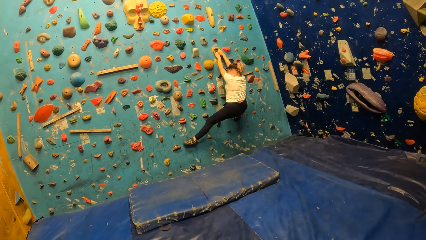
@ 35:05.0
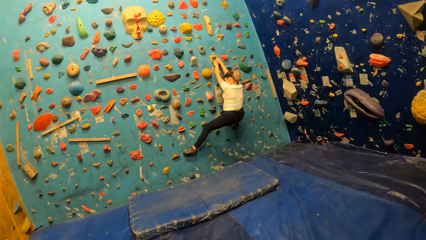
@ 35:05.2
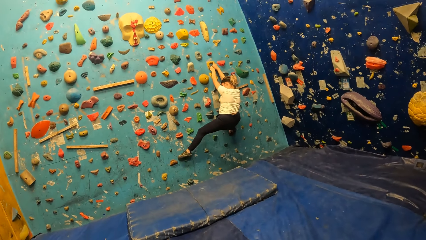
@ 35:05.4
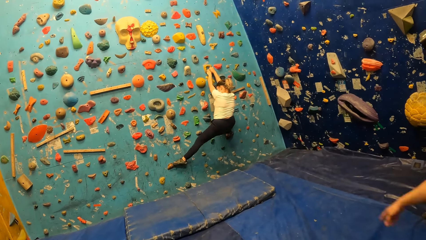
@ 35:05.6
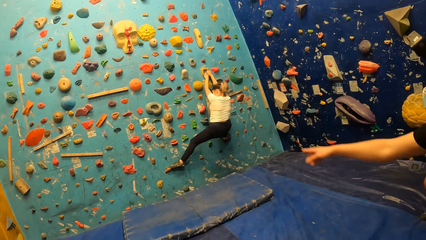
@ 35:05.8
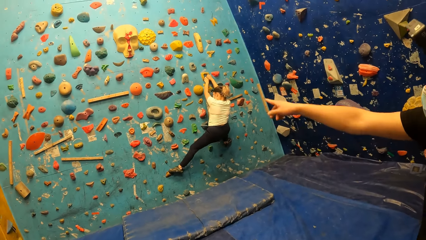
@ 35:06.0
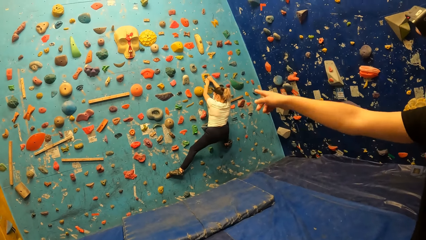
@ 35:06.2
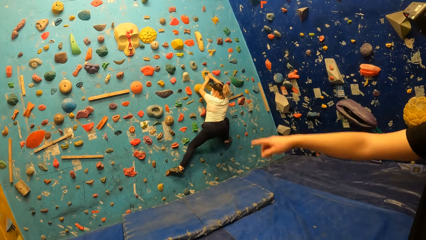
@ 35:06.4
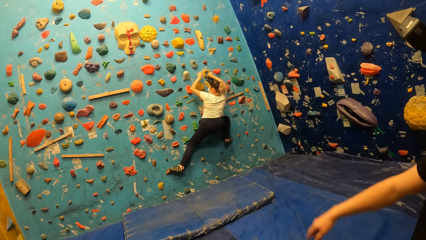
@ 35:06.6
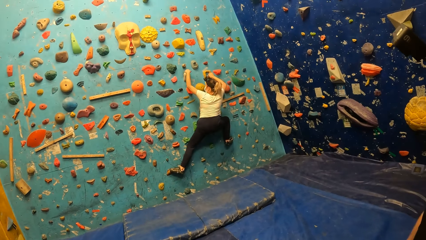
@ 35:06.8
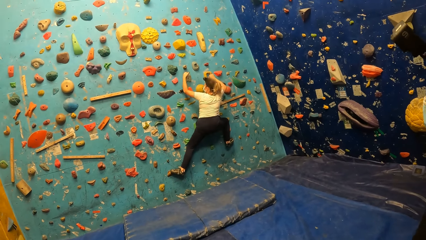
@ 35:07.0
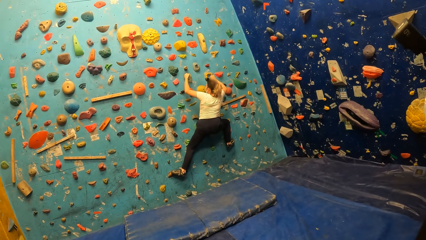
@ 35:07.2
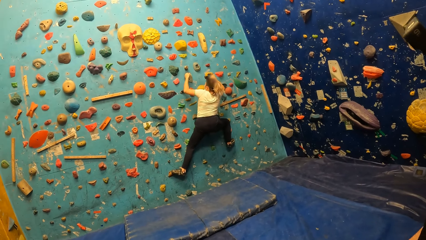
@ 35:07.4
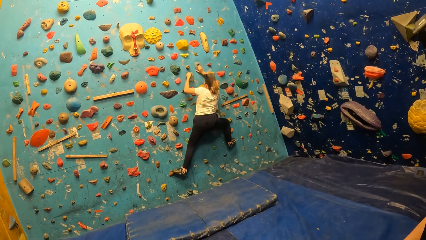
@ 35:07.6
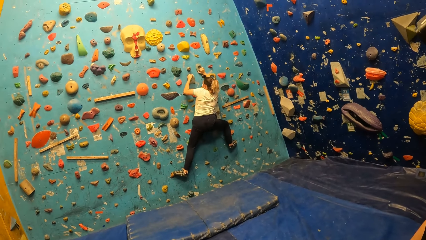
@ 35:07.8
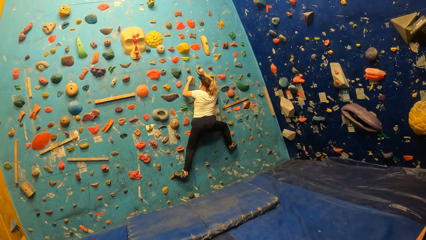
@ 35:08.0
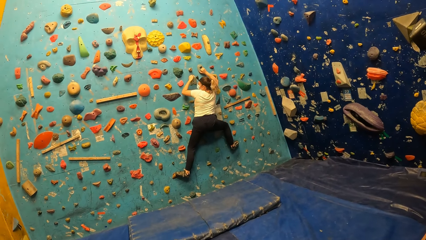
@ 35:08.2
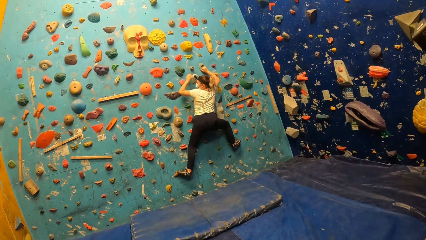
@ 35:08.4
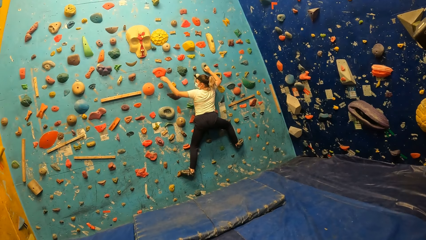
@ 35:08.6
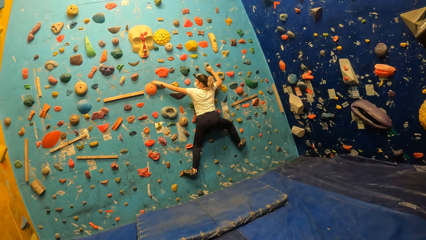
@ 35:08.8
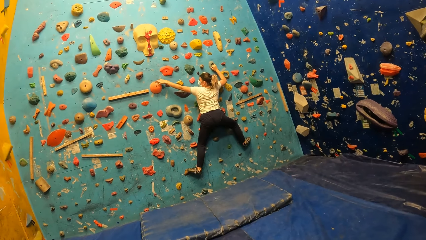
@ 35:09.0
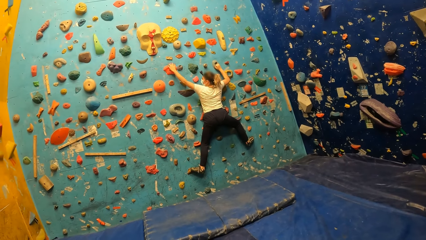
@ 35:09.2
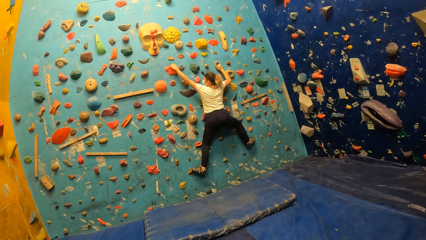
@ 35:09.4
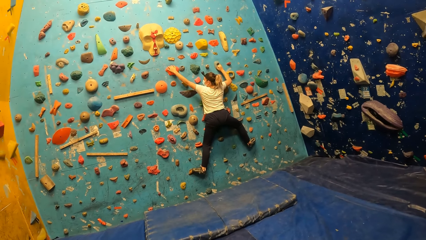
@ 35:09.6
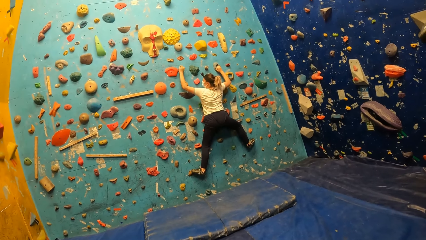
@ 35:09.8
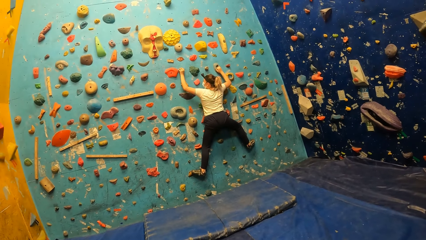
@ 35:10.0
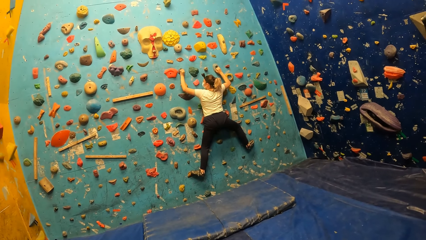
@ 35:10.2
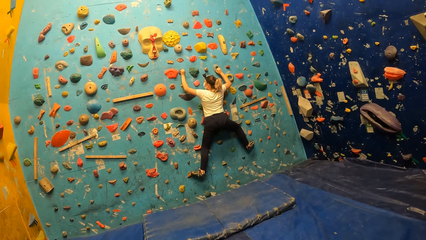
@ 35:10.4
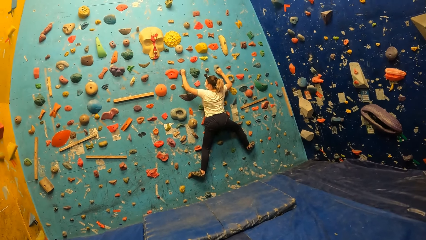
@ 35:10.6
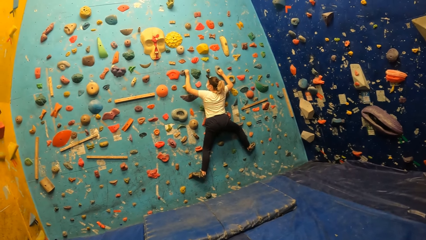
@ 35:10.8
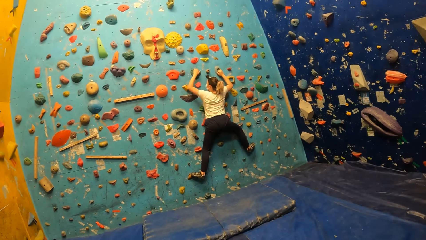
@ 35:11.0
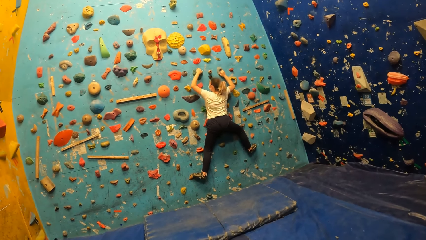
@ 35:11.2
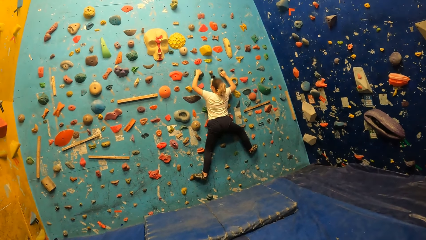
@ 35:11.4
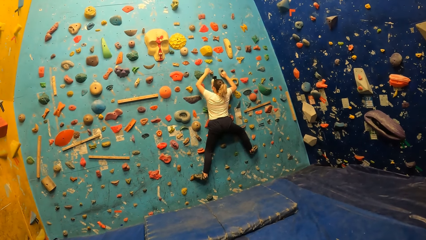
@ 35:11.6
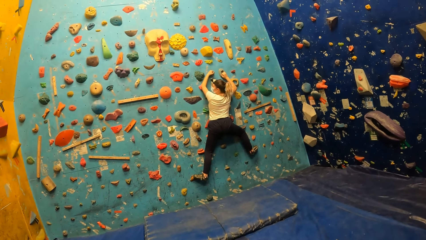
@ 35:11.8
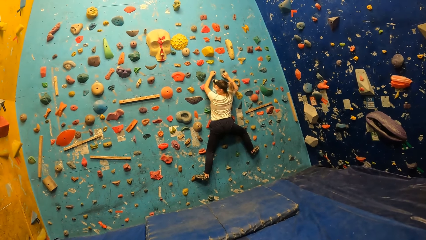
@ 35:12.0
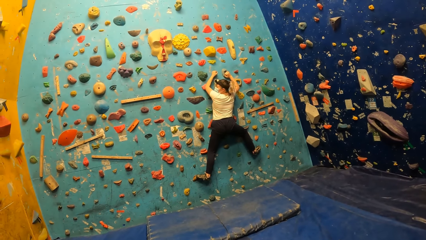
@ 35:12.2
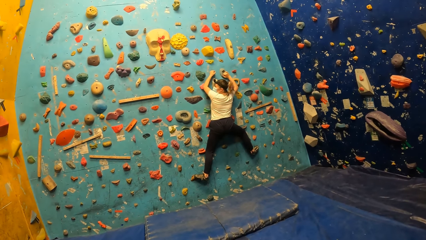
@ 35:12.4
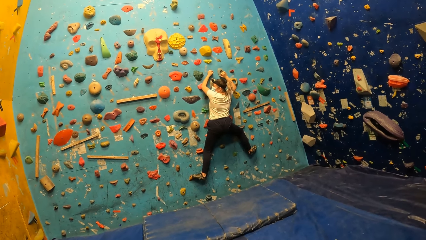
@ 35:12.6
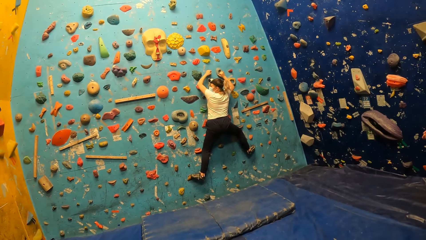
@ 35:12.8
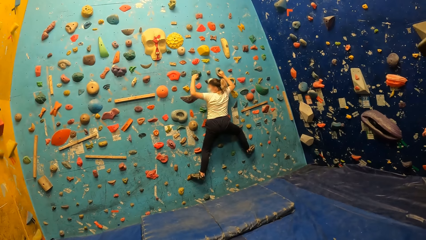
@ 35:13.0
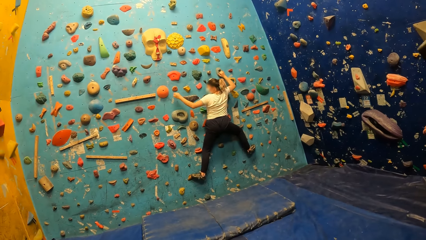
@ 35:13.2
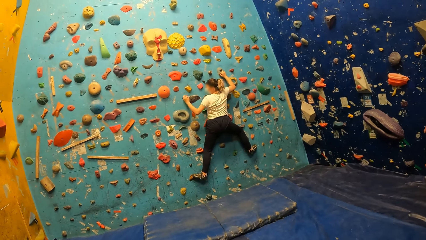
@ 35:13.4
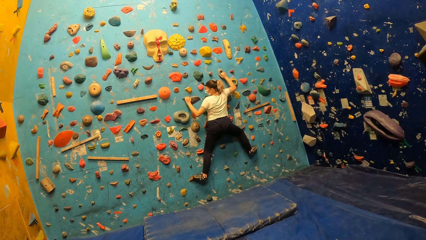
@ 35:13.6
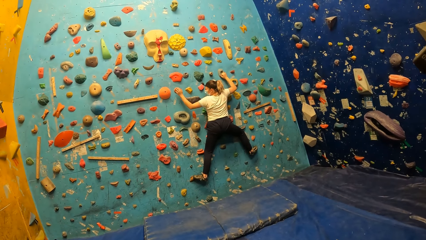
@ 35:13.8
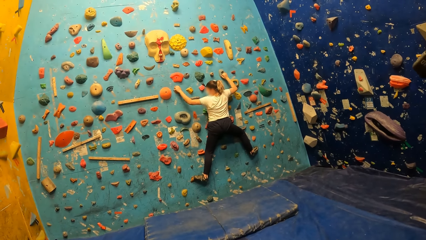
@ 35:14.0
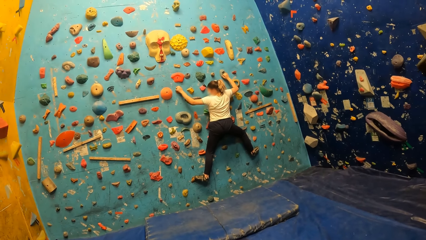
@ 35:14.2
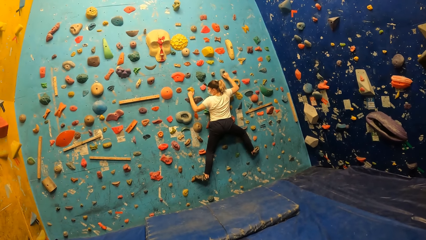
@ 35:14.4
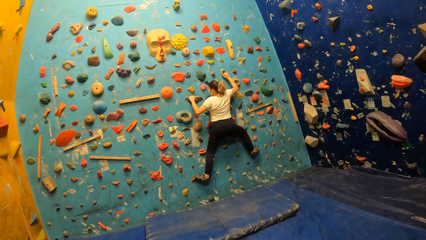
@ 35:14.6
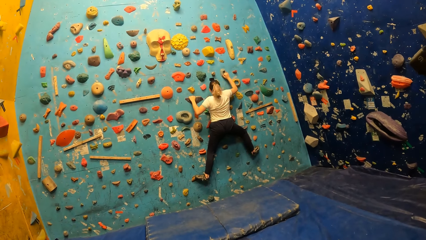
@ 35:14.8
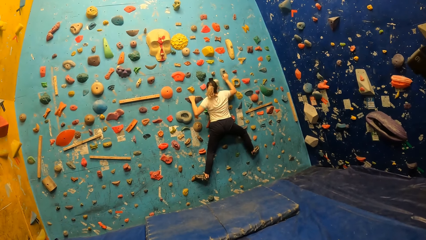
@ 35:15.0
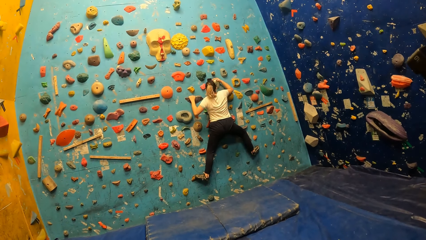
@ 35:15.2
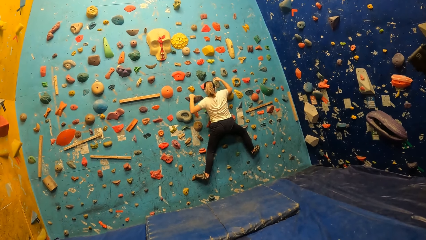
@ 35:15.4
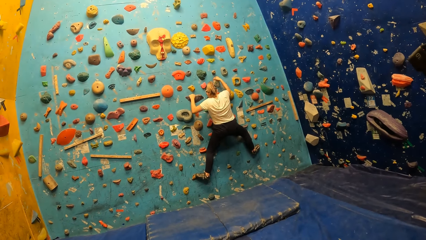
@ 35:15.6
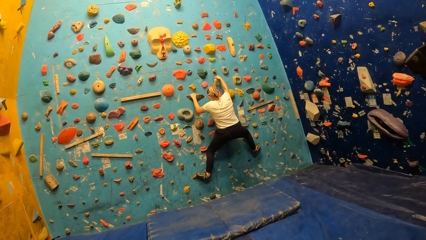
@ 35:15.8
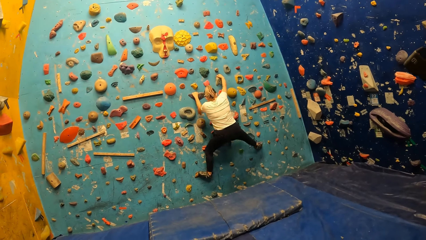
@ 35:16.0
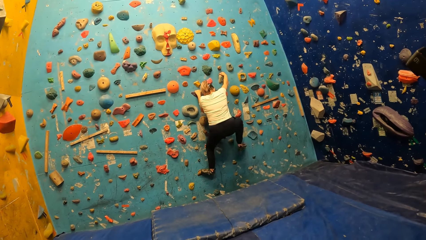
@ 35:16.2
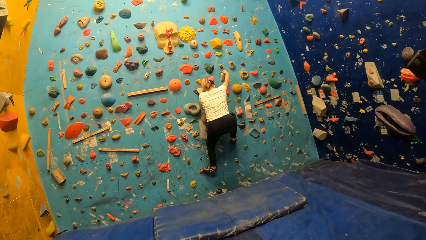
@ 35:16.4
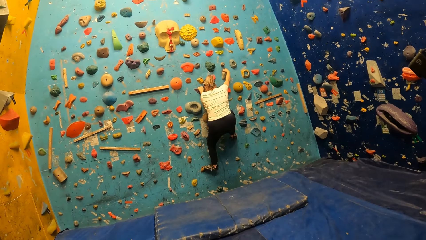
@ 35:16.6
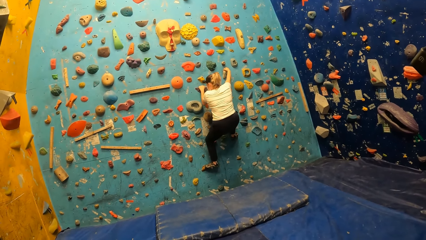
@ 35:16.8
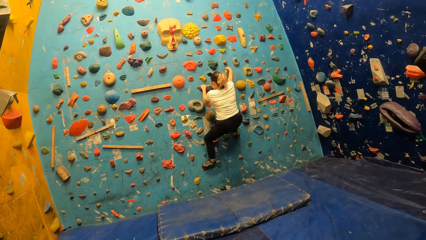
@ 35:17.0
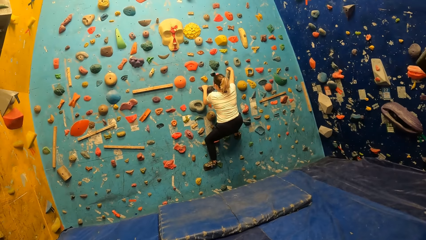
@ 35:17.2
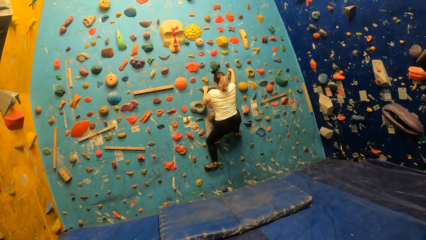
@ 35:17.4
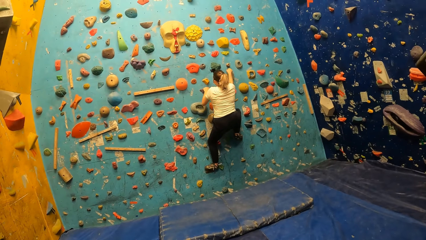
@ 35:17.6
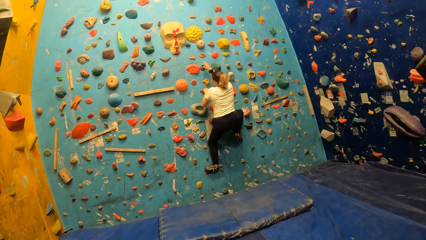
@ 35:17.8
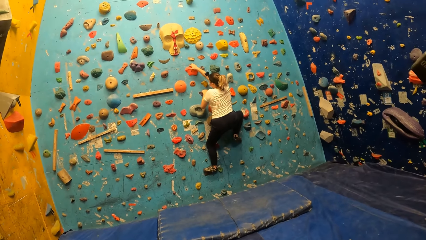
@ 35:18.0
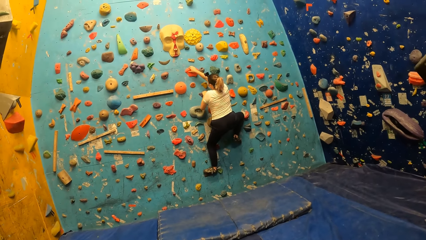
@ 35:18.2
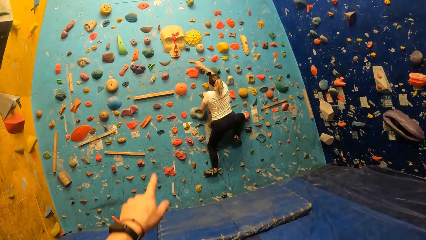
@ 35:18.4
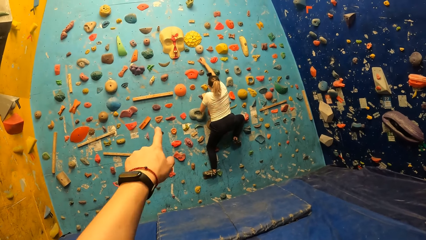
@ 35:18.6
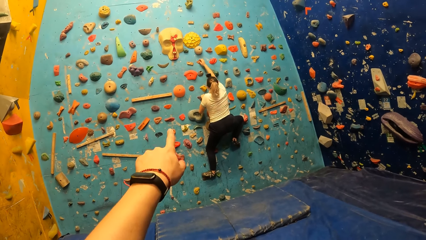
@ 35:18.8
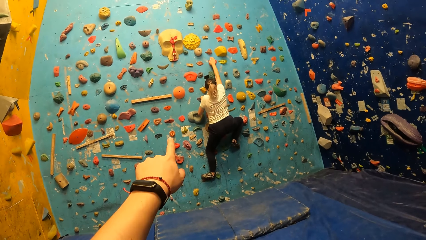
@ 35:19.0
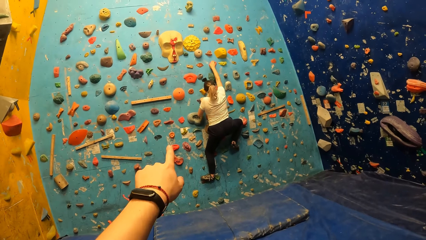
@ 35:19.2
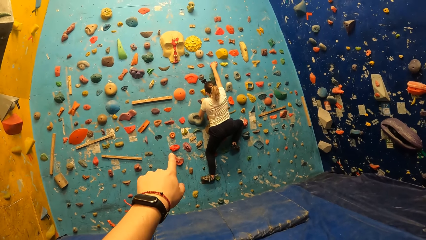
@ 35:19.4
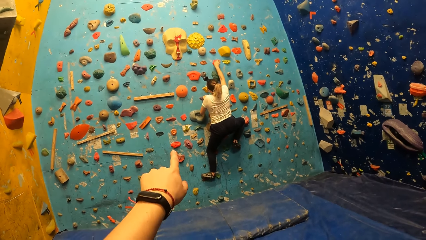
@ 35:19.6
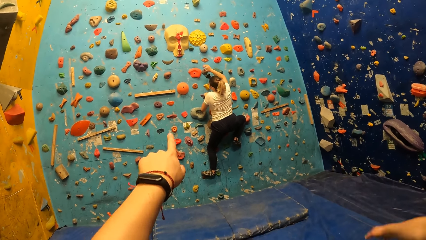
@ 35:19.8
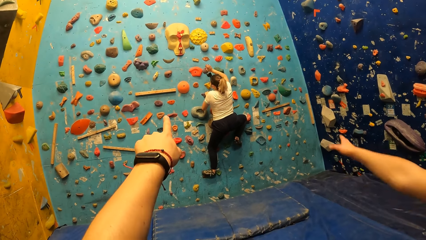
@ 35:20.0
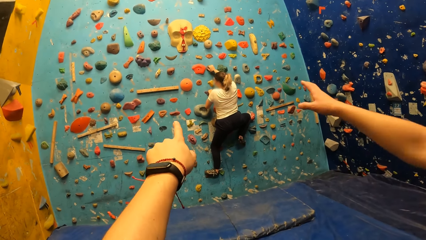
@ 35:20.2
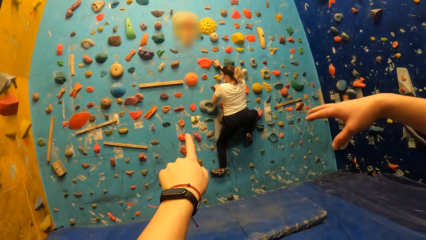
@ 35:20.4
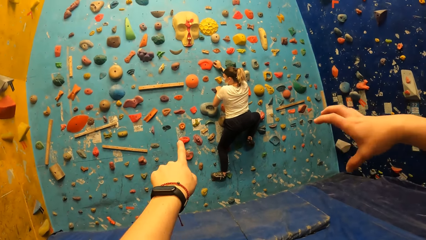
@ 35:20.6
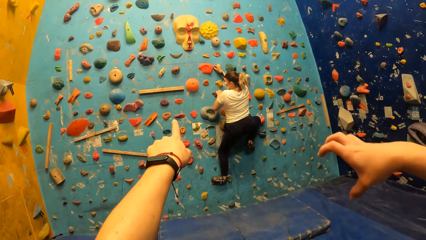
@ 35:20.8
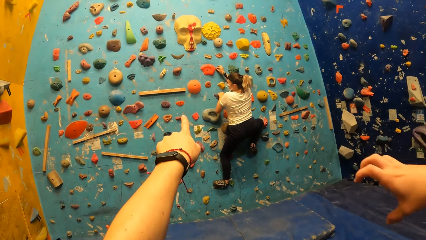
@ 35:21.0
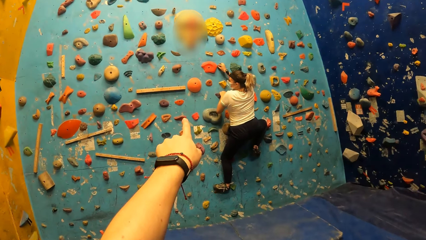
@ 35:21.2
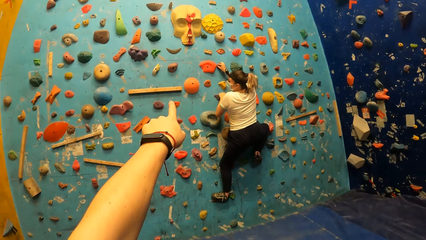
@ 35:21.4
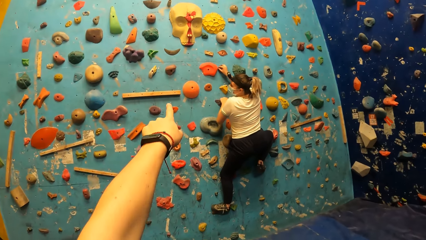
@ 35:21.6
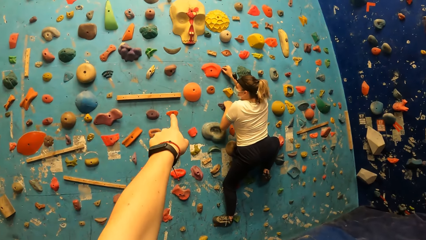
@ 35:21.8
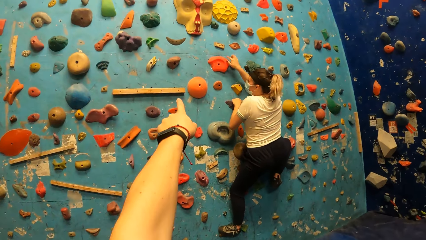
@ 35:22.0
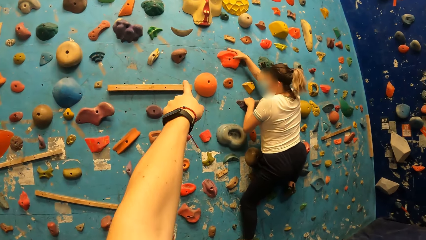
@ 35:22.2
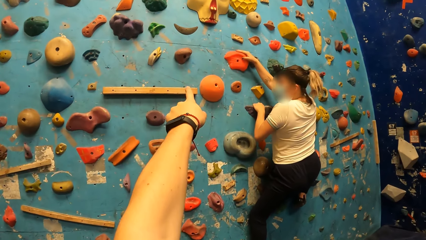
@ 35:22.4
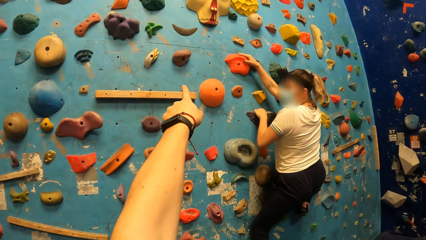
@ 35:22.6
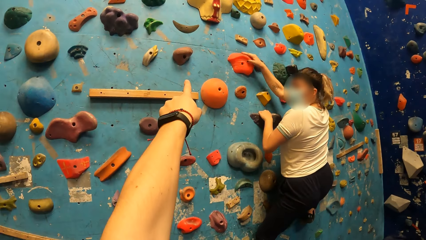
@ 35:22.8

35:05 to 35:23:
A man points to the wall with his right hand, showing direction to a woman. The woman climbs the wall. The camera wearer points to the wall with his left hand, showing the direction to the woman. The man points to the wall with his right hand. The camera wearer walks toward the wall.
